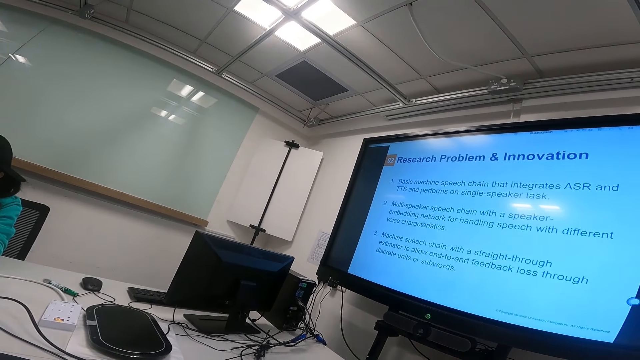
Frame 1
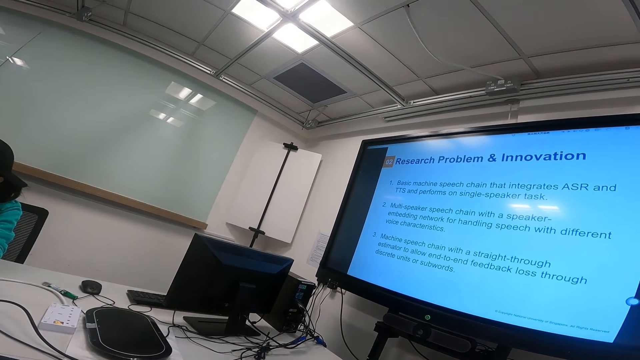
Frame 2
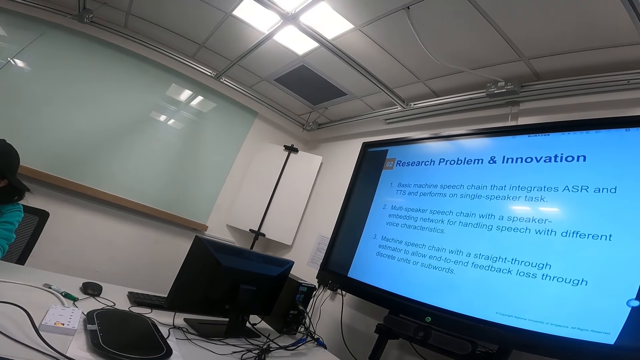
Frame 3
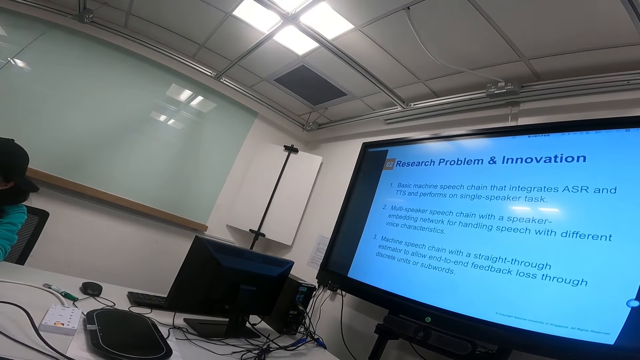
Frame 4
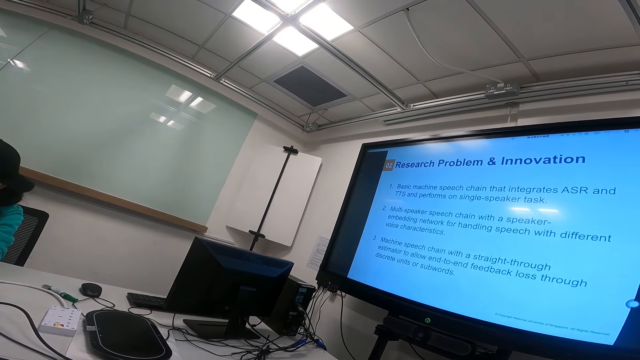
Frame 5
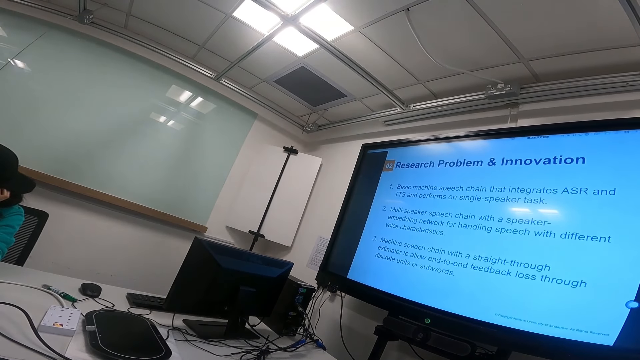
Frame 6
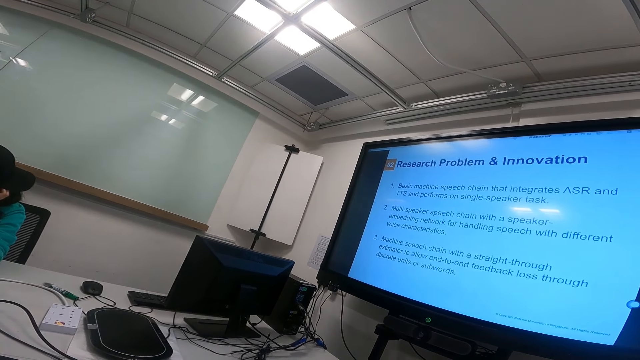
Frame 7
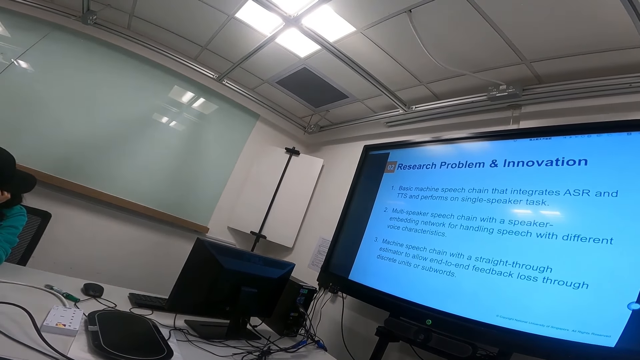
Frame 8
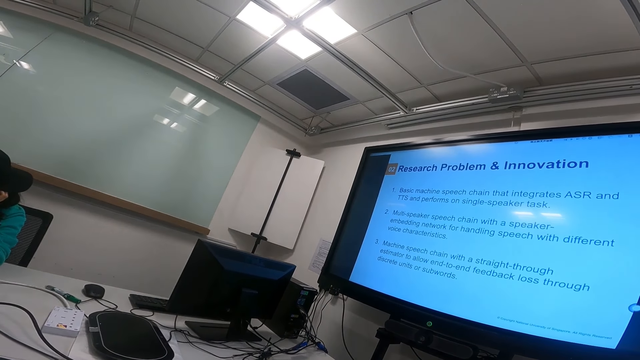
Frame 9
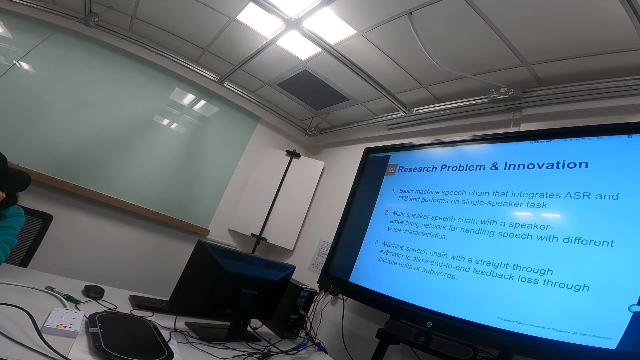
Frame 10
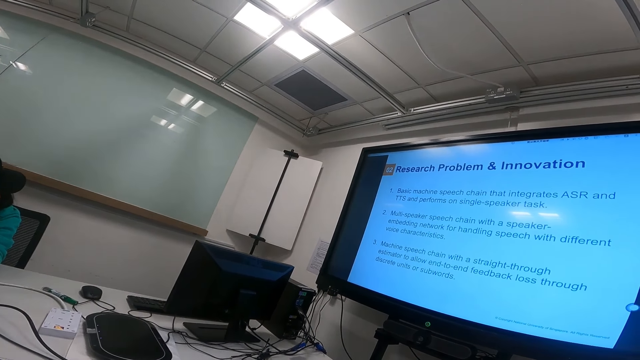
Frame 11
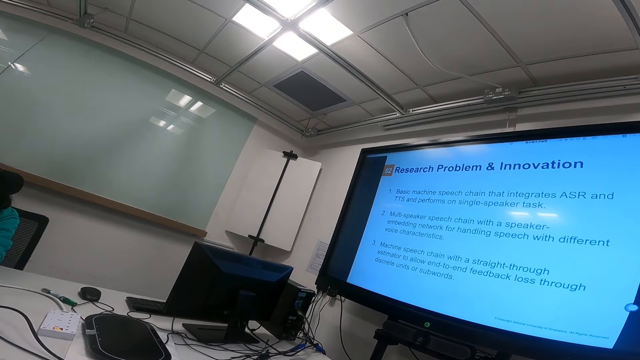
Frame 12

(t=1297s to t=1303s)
The camera wearer stares at the screen.

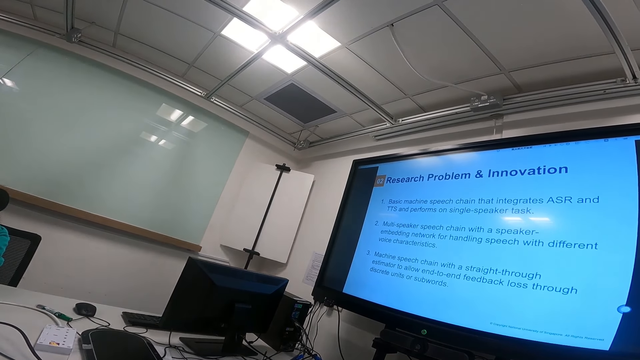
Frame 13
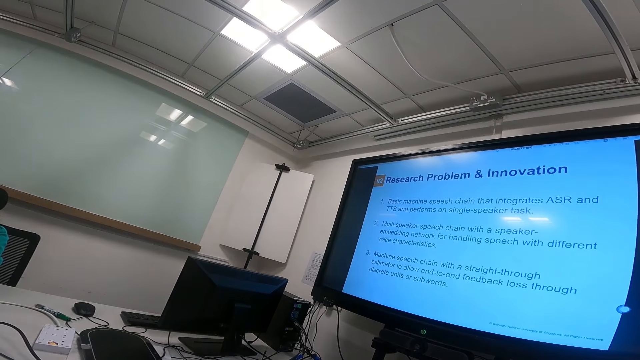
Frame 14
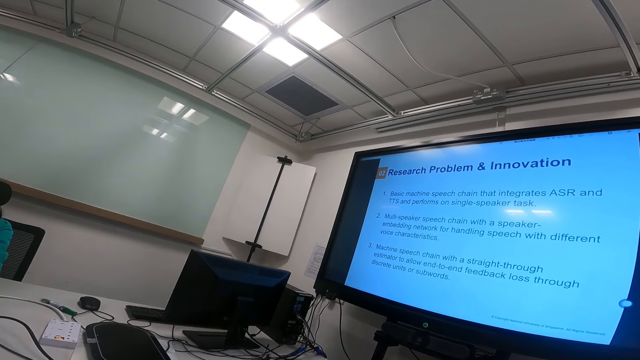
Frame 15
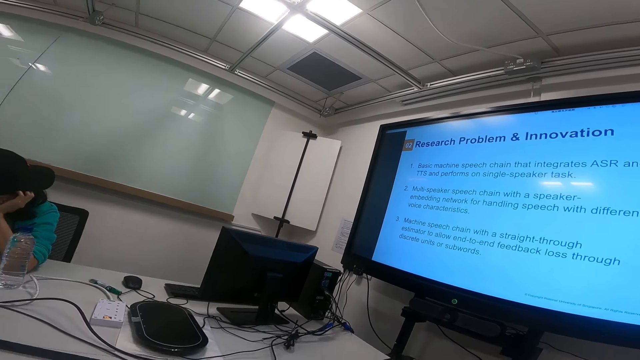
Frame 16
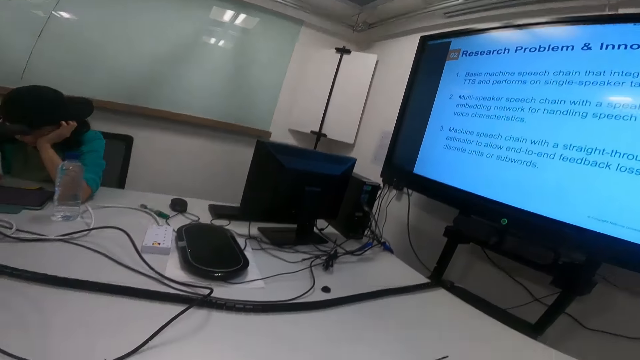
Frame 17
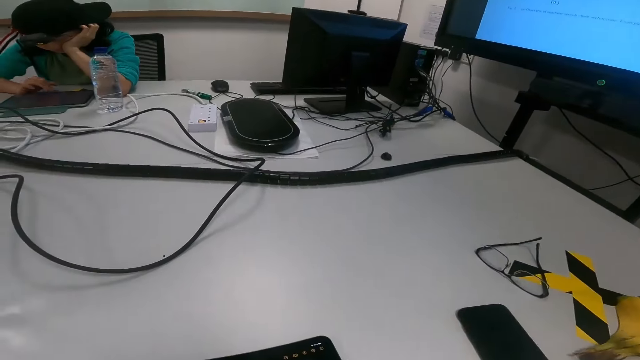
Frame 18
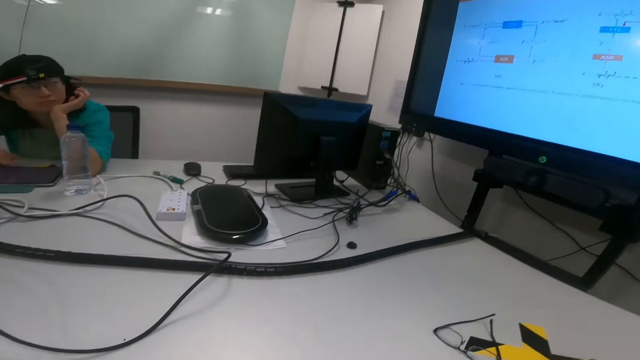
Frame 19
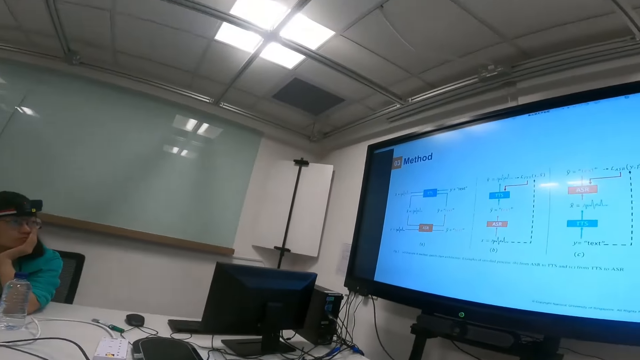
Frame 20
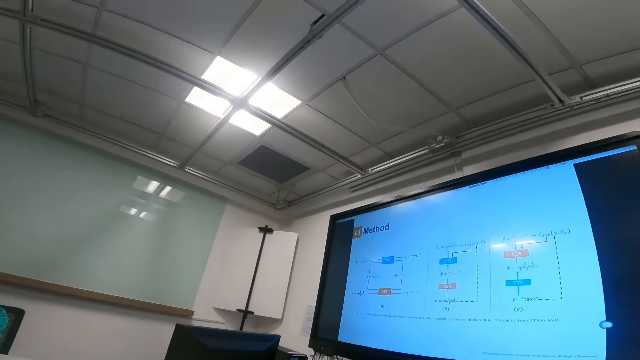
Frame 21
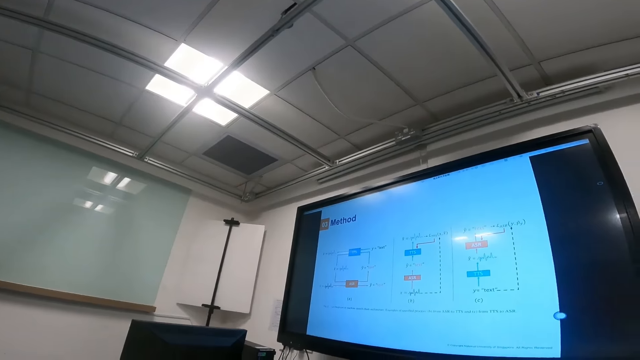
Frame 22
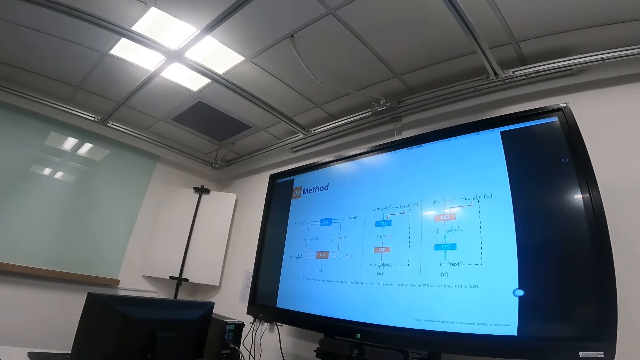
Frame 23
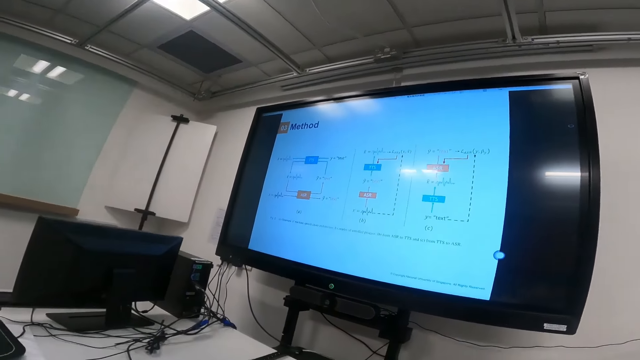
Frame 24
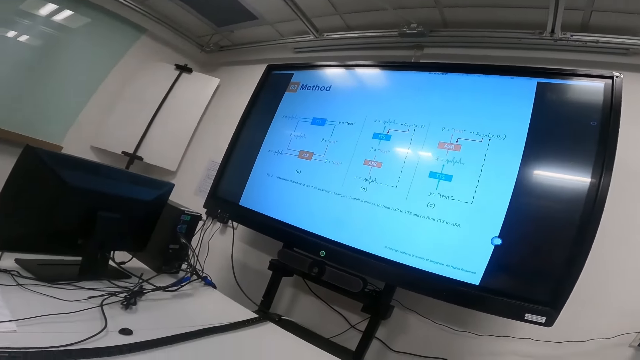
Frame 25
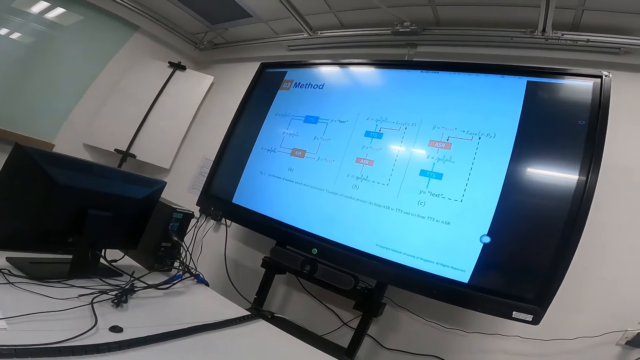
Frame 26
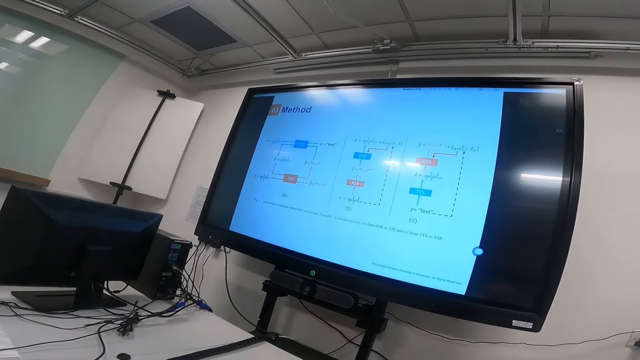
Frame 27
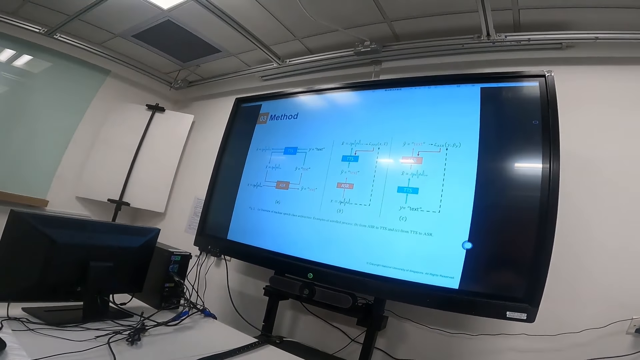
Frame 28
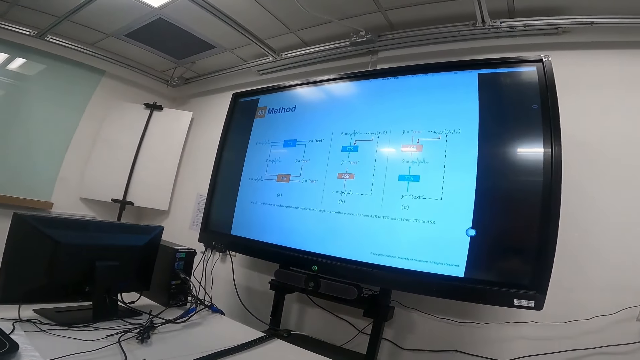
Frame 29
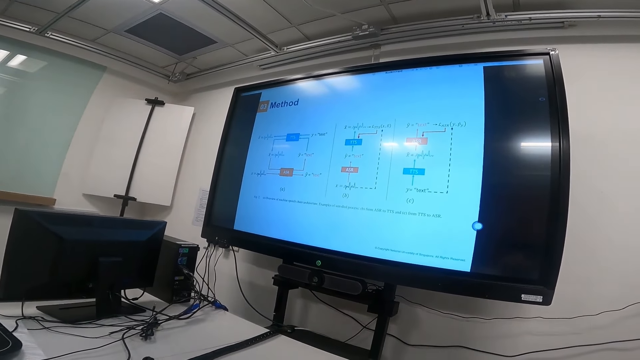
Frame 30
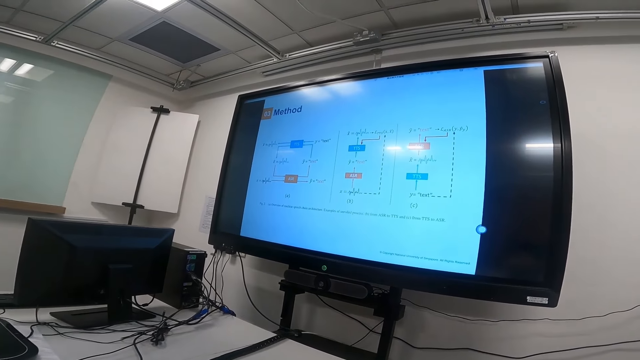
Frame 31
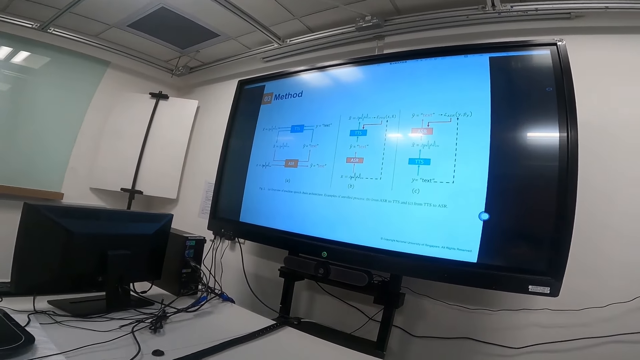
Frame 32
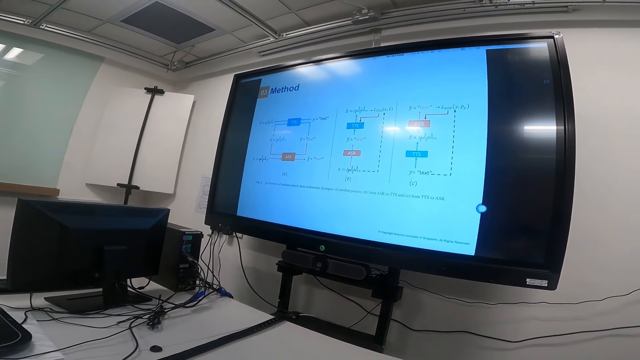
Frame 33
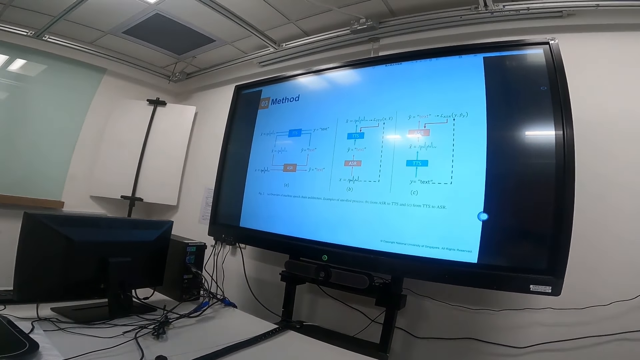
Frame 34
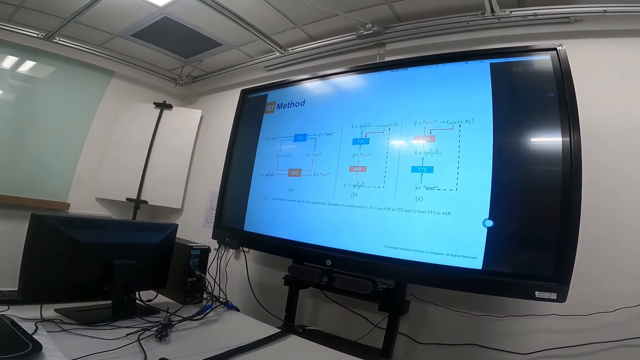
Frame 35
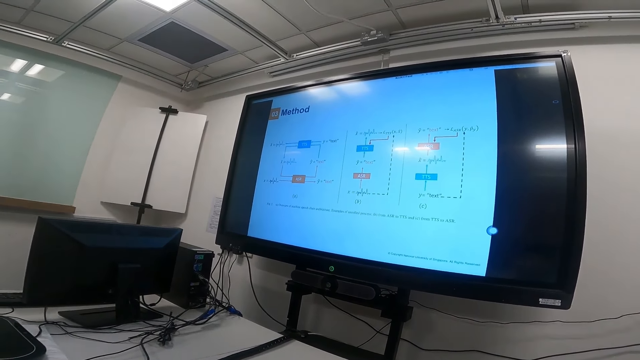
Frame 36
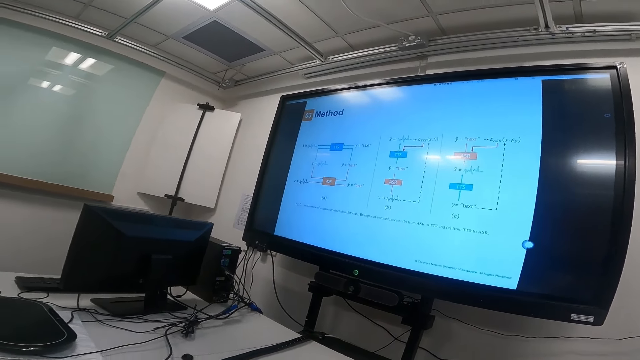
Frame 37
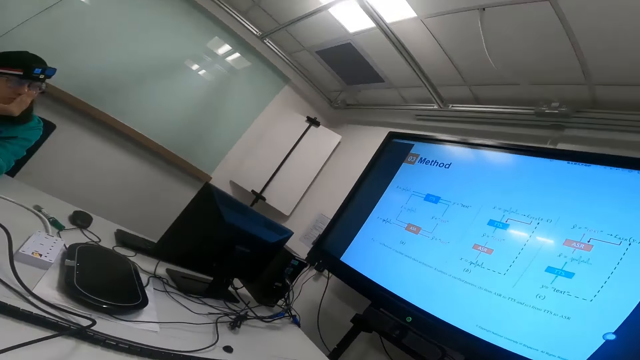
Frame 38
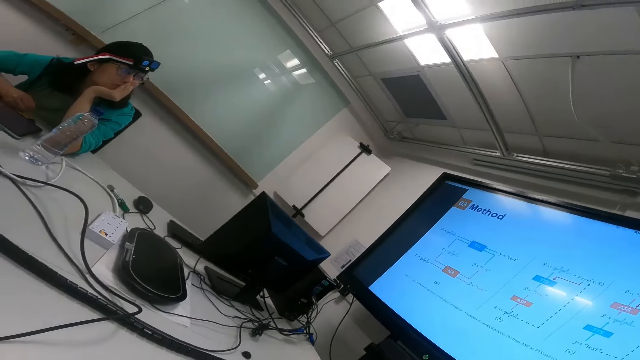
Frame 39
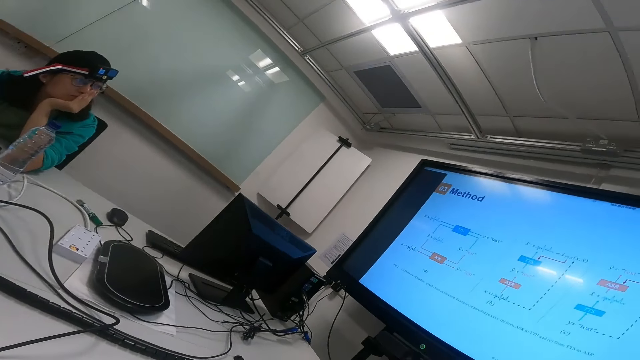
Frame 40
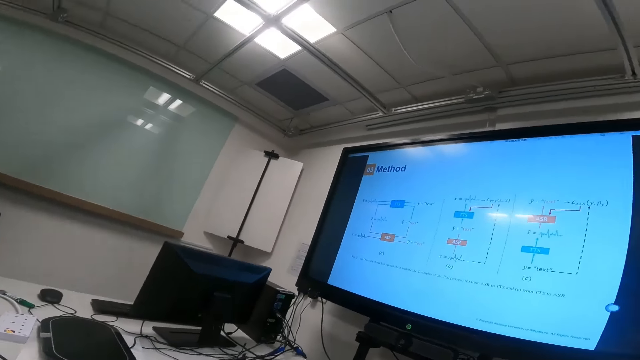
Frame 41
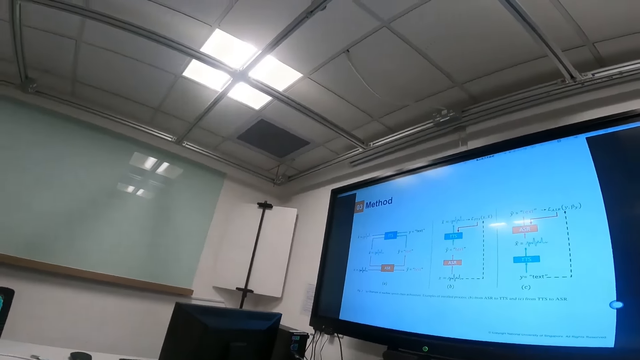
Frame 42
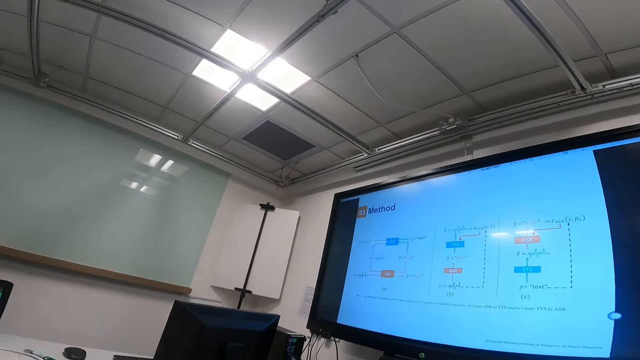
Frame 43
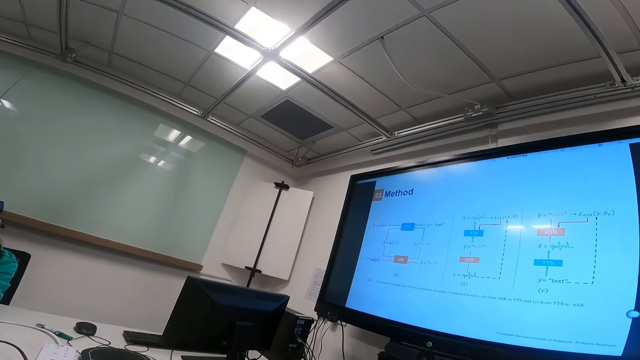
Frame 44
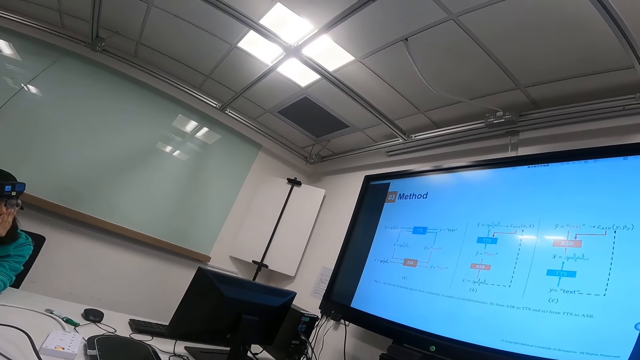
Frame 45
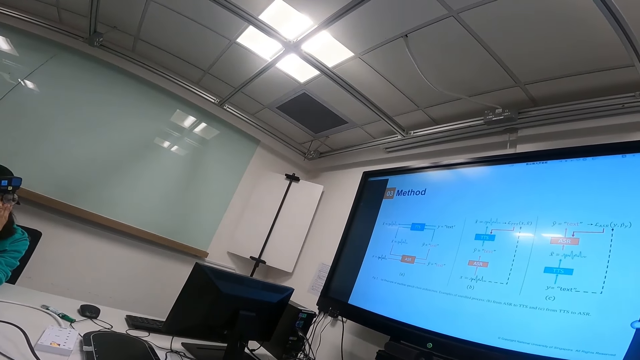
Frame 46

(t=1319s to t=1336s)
The camera wearer turns to the side. They look at the tablet. A man turns to the side. The camera wearer looks at the screen. They turn around. They stare at the screen. They turn to the side. The man turns to the side. The camera wearer turns to the side.
